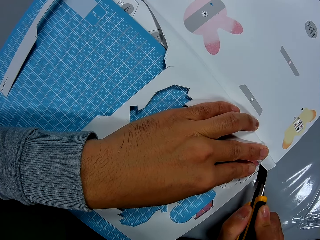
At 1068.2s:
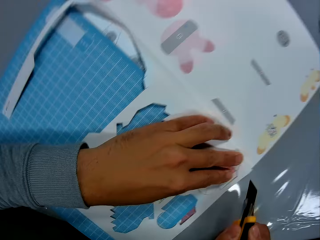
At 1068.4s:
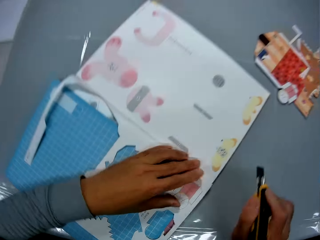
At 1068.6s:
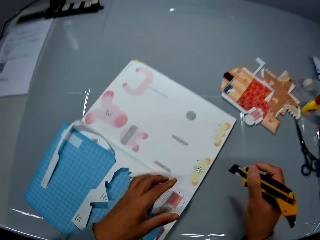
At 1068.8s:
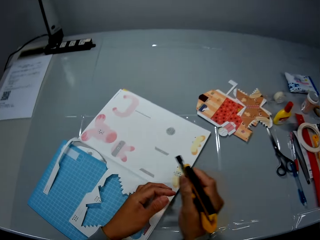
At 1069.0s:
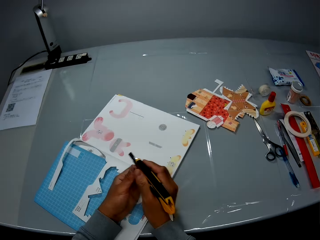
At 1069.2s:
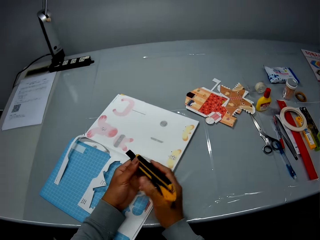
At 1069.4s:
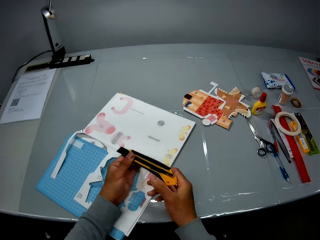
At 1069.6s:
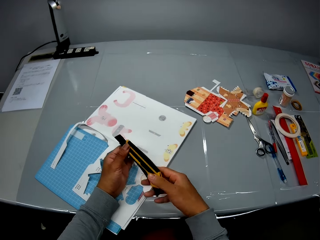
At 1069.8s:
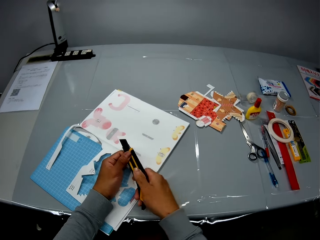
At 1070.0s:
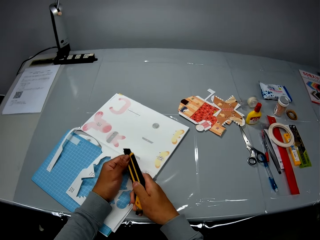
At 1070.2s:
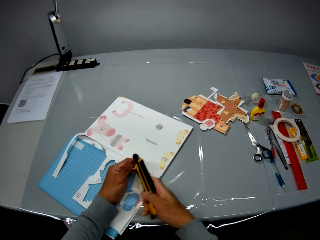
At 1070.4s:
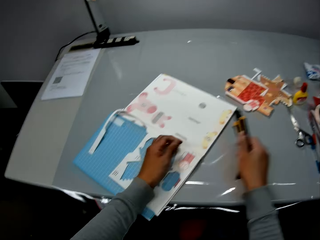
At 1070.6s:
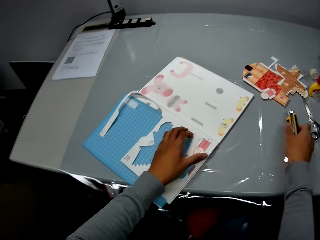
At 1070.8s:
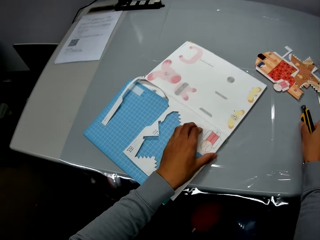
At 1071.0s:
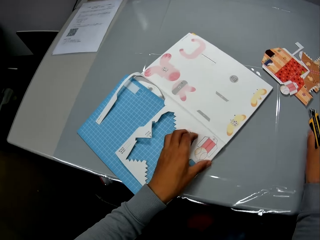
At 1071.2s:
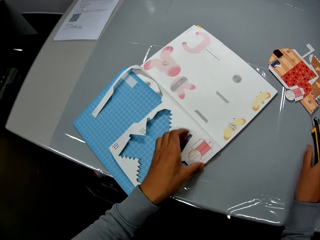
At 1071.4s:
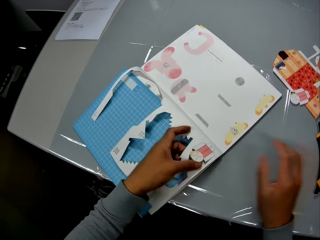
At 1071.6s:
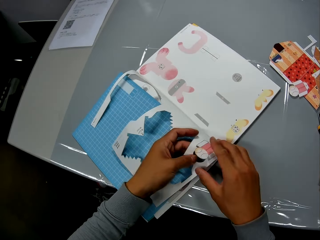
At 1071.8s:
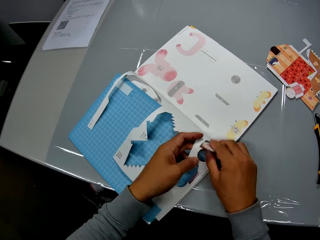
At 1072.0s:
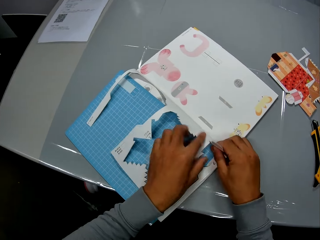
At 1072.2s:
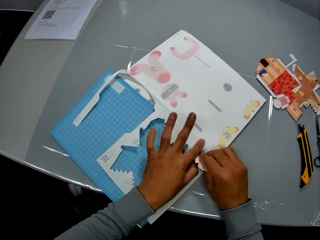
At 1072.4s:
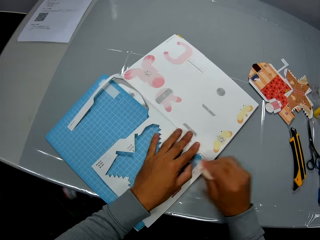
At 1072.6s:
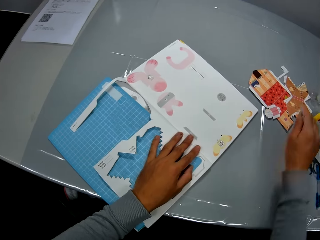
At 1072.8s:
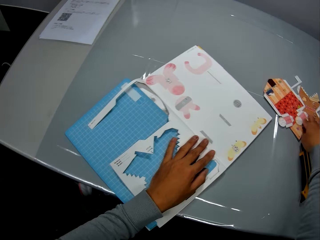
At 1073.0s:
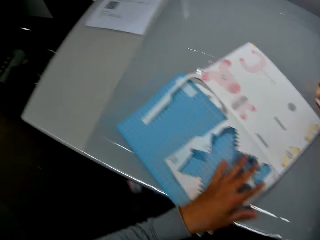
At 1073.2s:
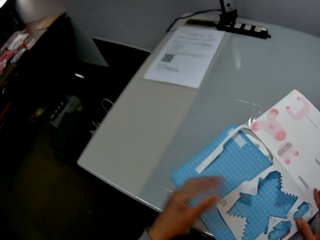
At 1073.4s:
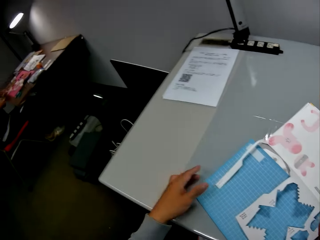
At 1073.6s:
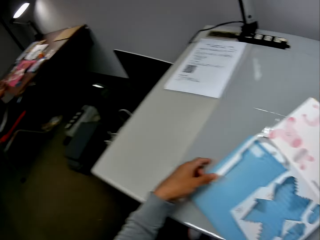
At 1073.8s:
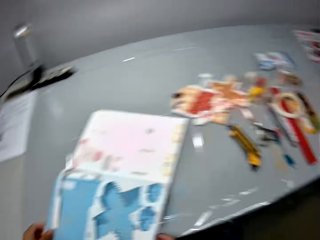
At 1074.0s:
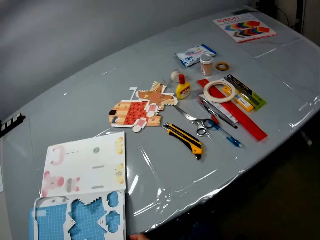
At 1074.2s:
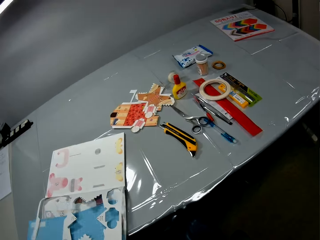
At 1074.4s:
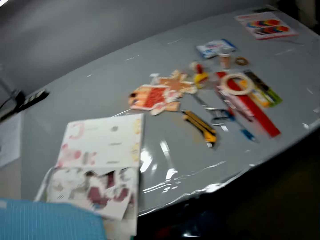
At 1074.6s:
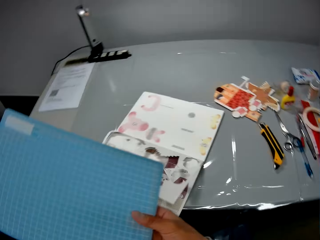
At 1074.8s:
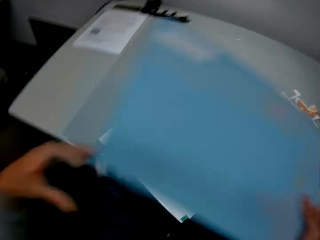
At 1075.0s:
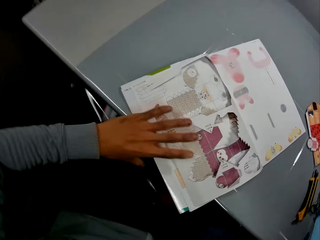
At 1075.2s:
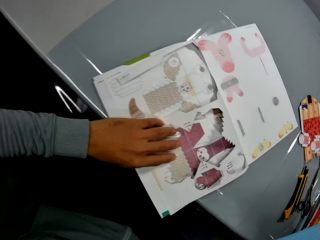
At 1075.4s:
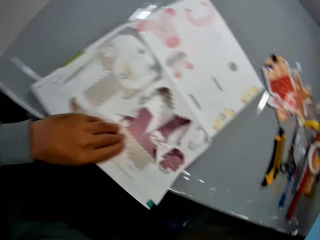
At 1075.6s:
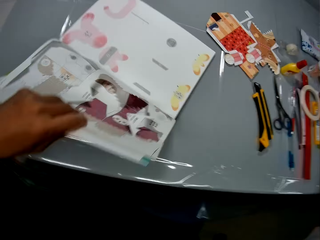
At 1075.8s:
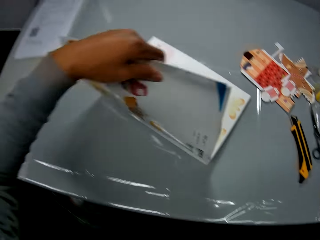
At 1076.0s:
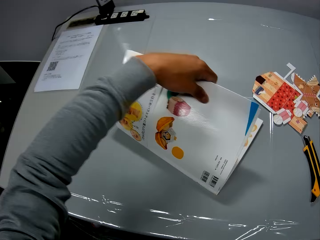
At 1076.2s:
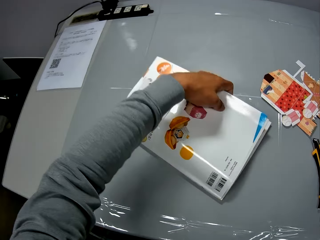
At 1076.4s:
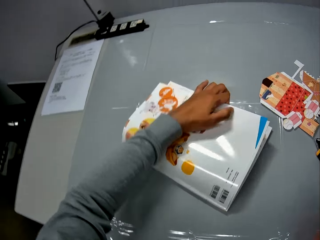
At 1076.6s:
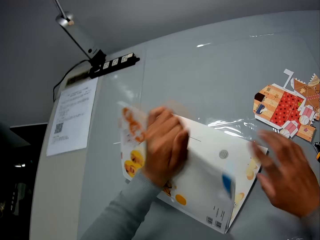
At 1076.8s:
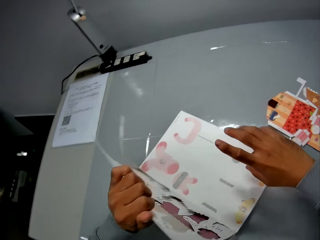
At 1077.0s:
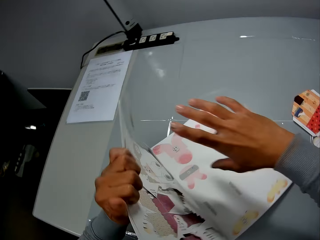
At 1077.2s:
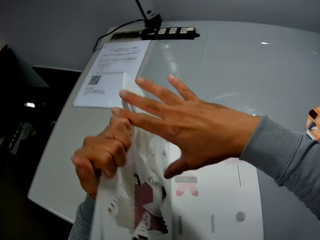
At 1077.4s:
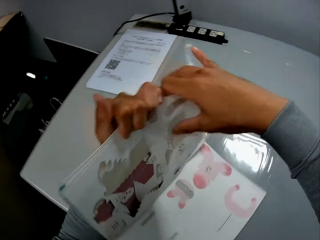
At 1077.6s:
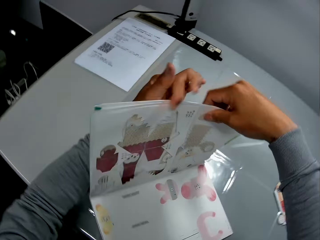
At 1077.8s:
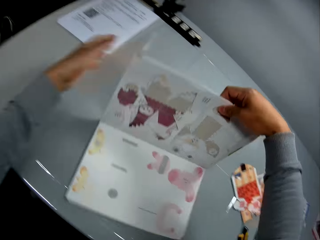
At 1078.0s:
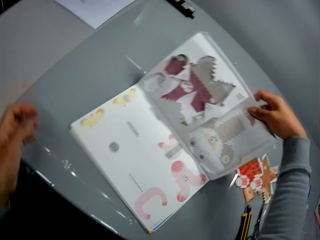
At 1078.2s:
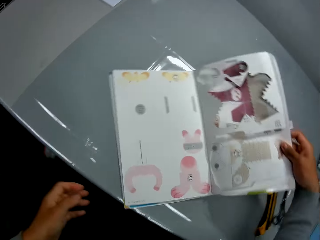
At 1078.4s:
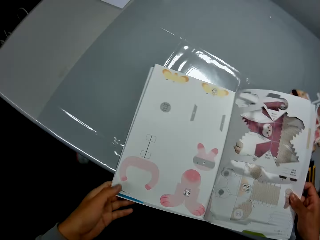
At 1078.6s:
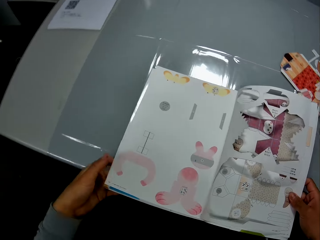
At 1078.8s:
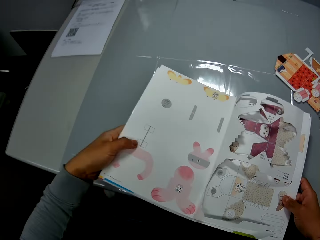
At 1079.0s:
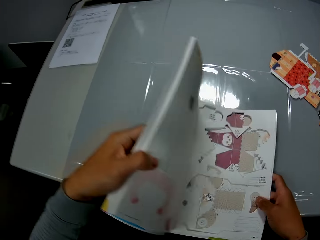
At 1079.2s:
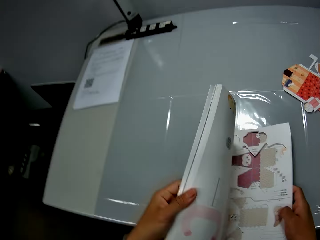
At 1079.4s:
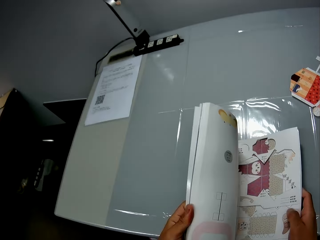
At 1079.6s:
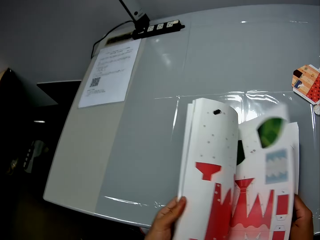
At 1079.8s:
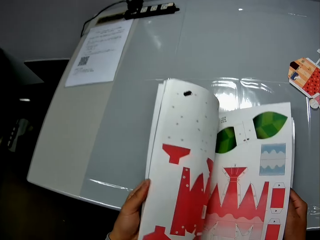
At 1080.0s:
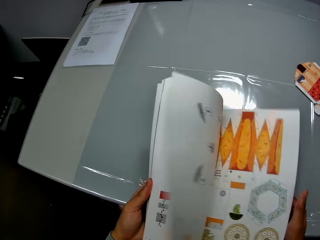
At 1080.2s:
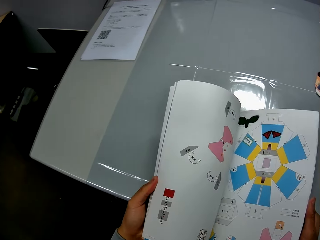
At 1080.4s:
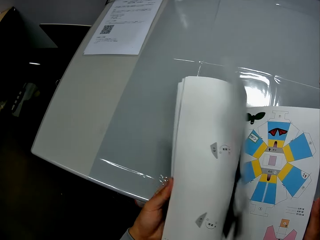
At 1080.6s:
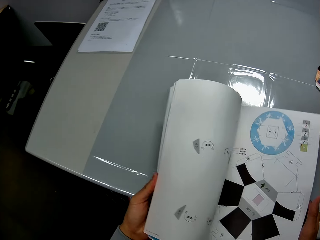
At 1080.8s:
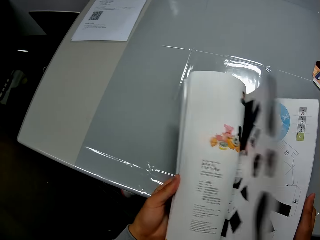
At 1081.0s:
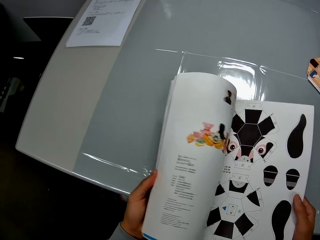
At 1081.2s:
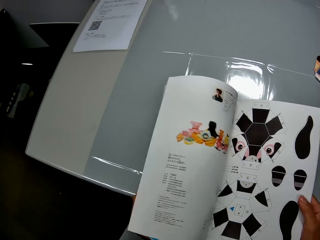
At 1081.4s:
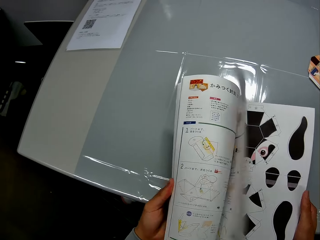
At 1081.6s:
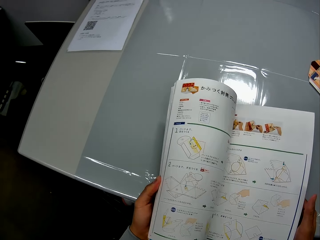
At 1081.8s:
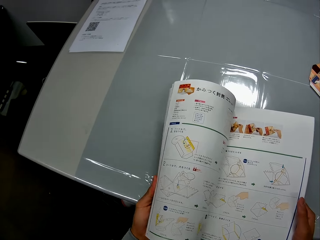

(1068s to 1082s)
The camera wearer adjusts the utility knife with his hands. He drops the utility knife on the table with his right hand. He detaches the cut out craft from the craft book with his hands. He drops the cut out paper craft on the table with his right hand. He removes a sheet or cutting mat from the craft book. He puts the mat on the desk. He closes the craft book with his left hand. He opens the craft book with his left hand. He turns the craft book with his right hand. He flips through the craft book with his hands.

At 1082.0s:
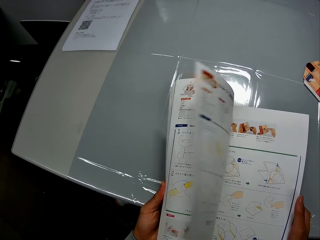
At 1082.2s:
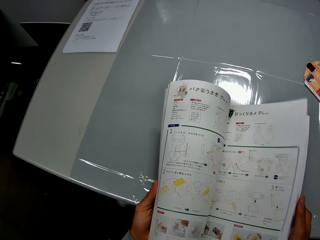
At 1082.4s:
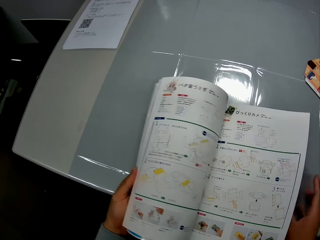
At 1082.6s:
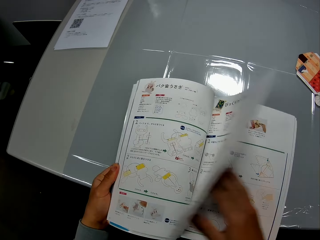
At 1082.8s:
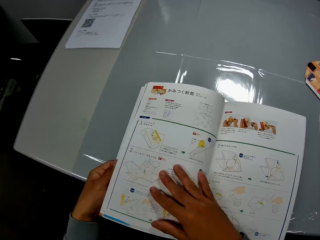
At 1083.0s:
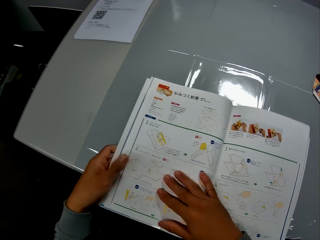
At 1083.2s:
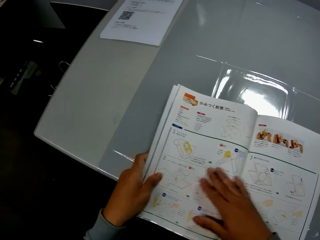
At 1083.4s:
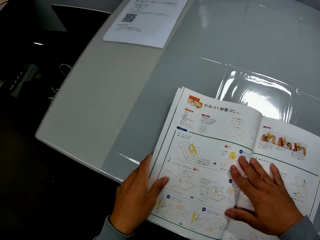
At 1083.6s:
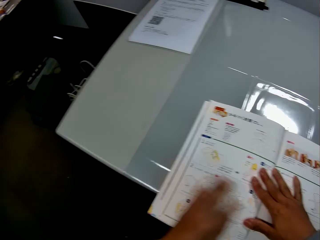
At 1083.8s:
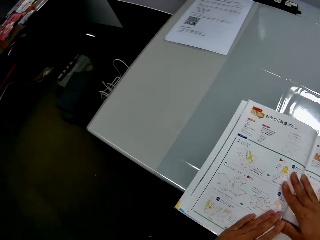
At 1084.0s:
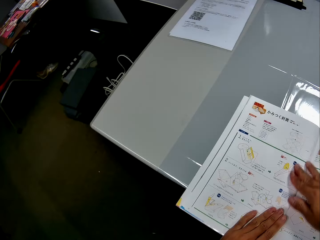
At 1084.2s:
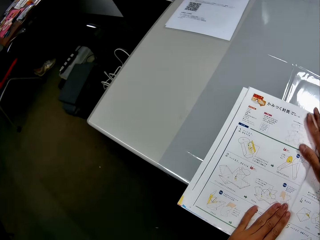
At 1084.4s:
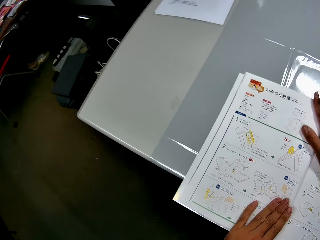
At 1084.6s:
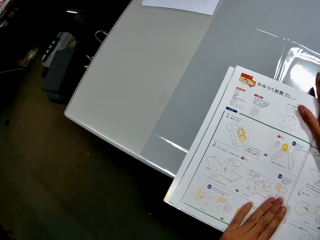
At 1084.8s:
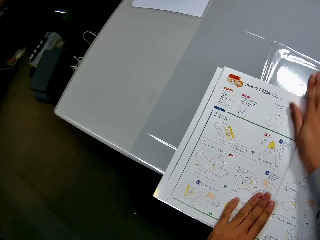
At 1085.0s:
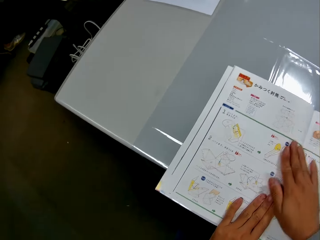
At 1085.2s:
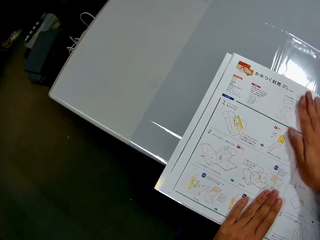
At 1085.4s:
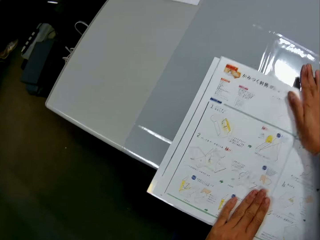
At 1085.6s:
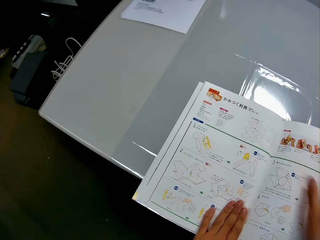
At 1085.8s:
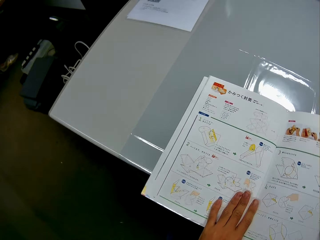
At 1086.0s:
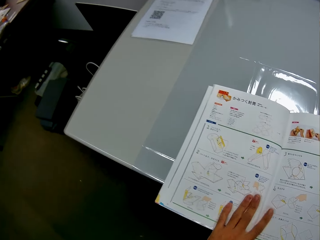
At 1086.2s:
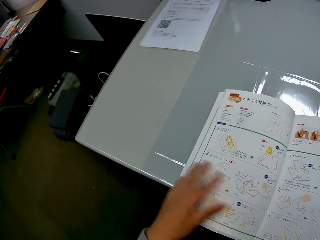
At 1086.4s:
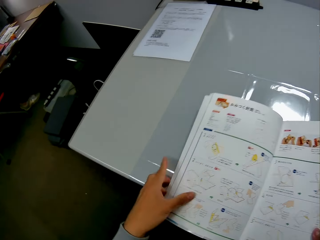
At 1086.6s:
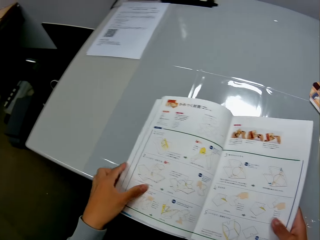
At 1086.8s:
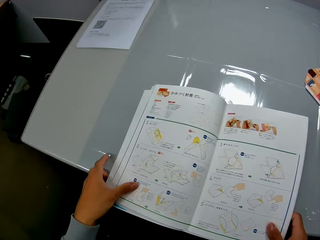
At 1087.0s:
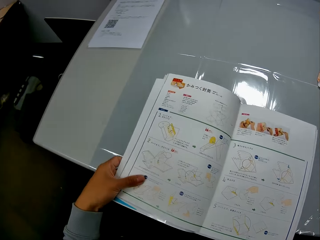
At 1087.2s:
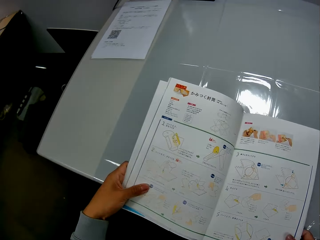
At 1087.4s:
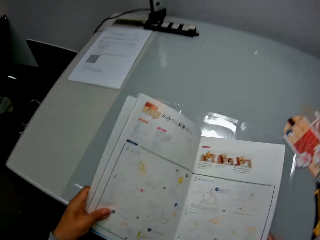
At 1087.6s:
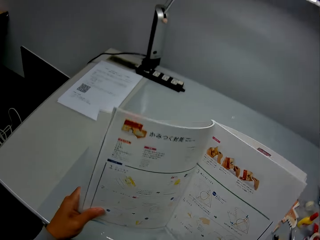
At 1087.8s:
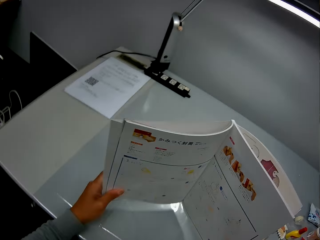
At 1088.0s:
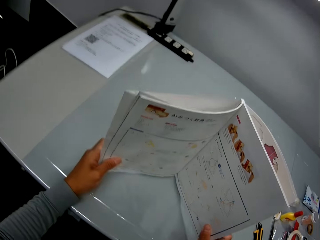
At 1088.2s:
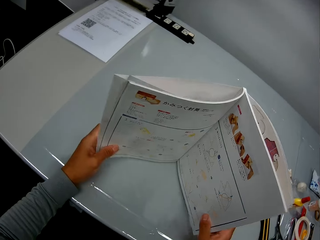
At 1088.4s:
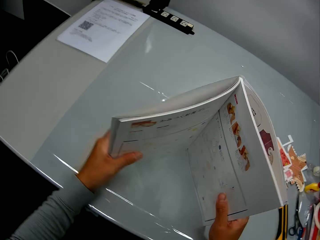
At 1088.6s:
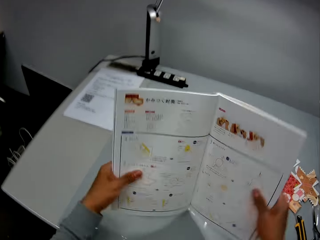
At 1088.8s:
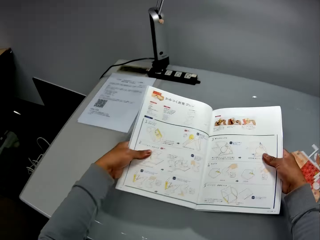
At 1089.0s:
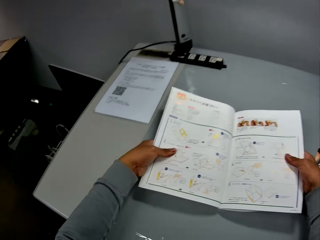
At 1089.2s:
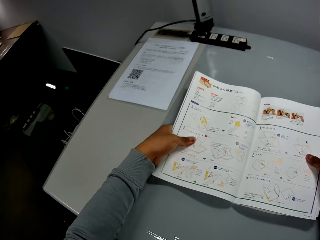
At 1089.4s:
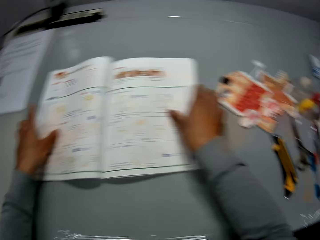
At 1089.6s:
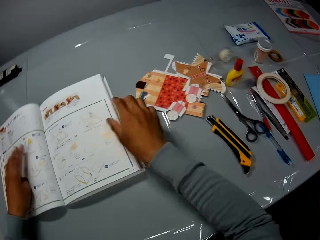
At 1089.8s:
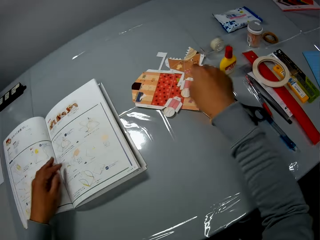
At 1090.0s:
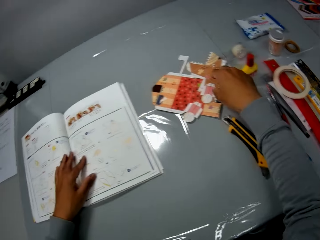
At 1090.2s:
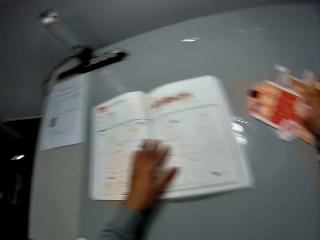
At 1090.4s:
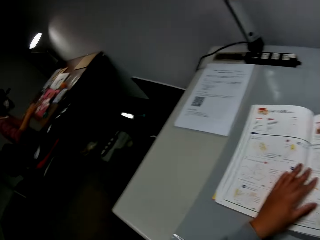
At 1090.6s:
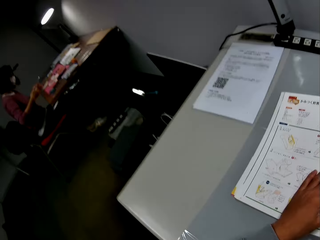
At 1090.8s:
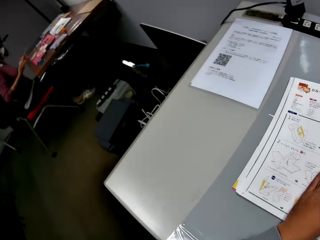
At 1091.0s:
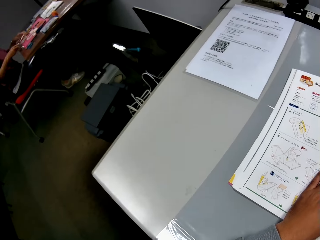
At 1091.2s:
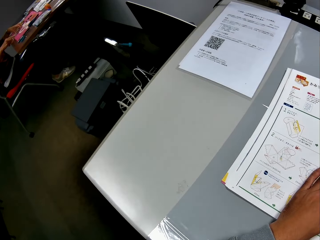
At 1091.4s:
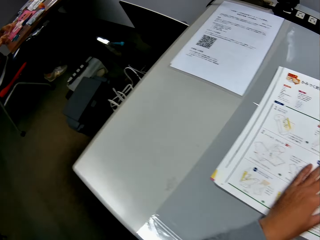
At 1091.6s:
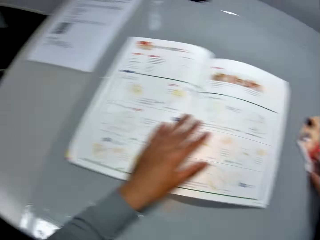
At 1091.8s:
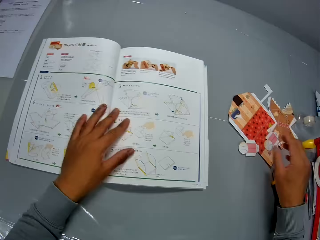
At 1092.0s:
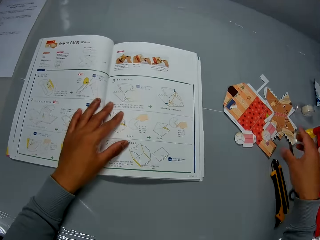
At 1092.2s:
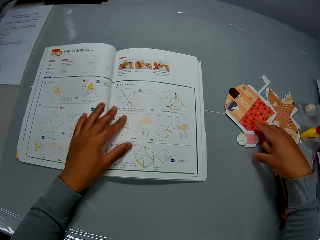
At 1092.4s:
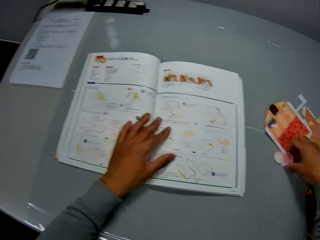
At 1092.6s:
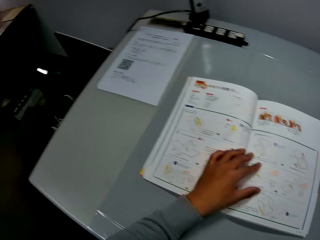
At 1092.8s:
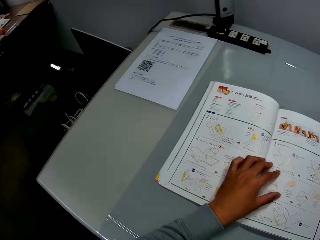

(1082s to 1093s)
The camera wearer adjusts the craft book with his hands. He presses the book. He lifts up the book. He puts the book on the desk. He places his left hand on the craft book. A person sits on a desk. The camera wearer looks around. He picks up a shape from the desk.
